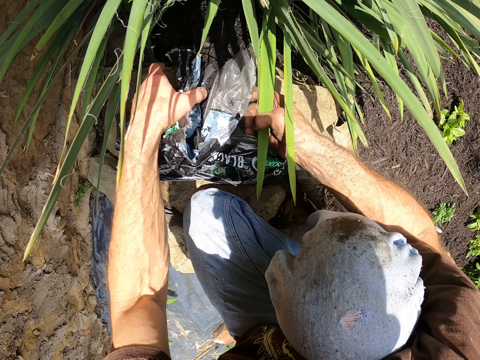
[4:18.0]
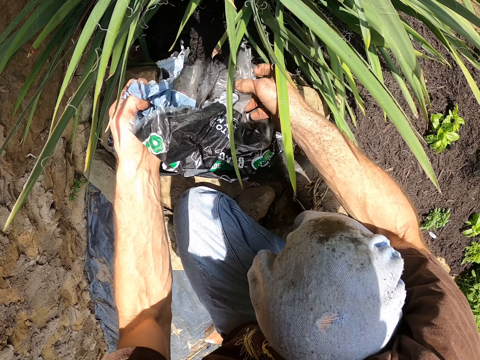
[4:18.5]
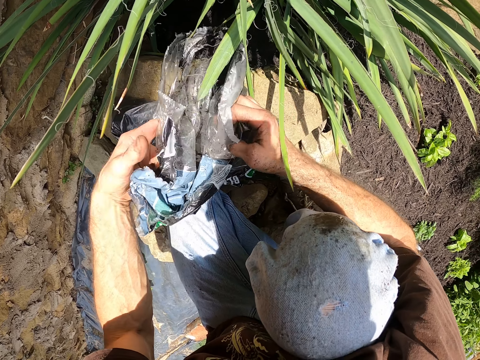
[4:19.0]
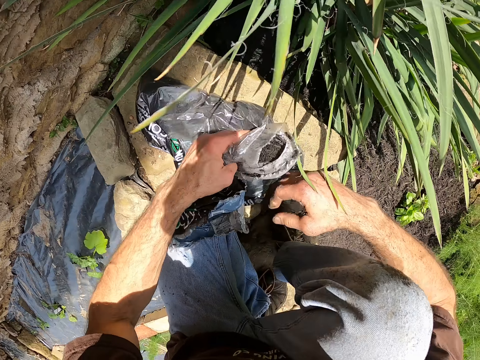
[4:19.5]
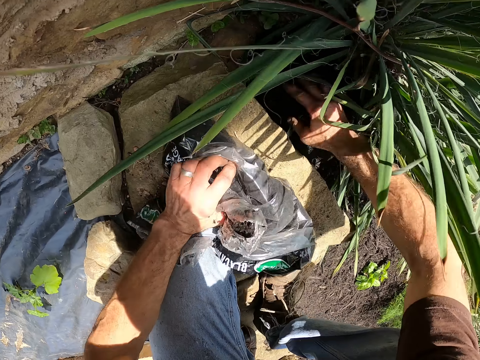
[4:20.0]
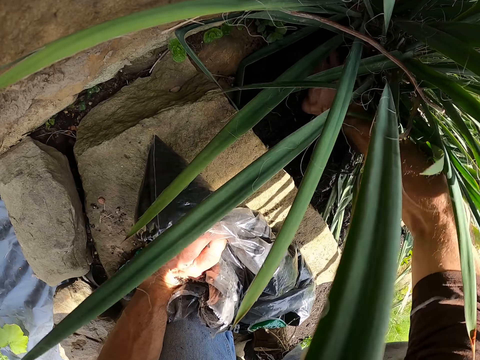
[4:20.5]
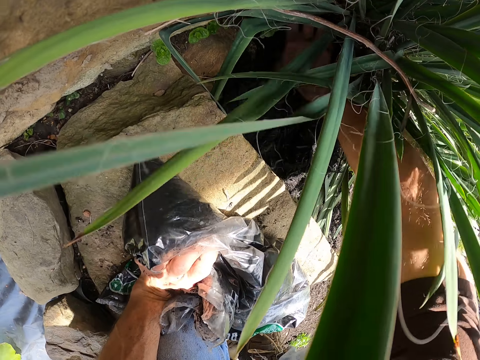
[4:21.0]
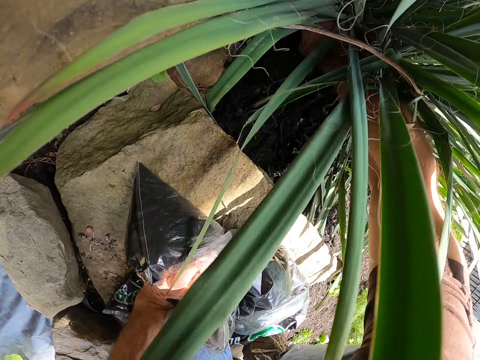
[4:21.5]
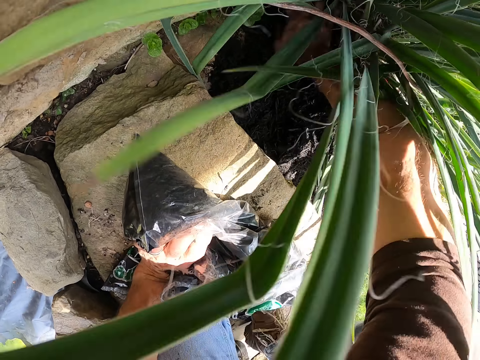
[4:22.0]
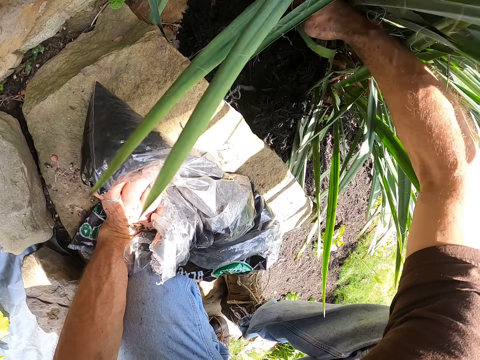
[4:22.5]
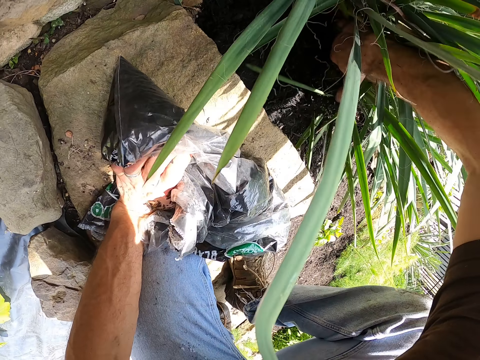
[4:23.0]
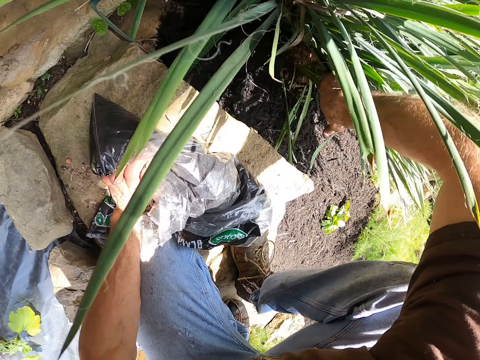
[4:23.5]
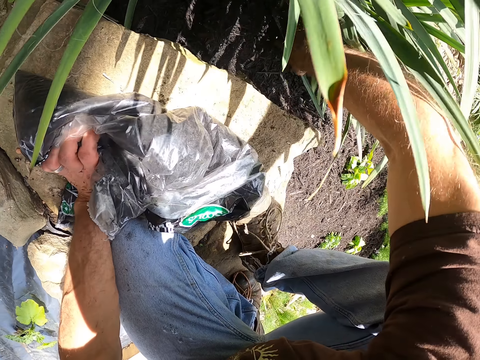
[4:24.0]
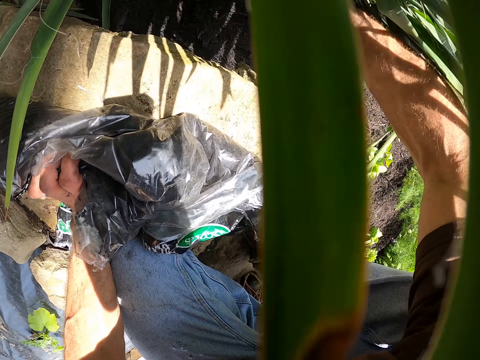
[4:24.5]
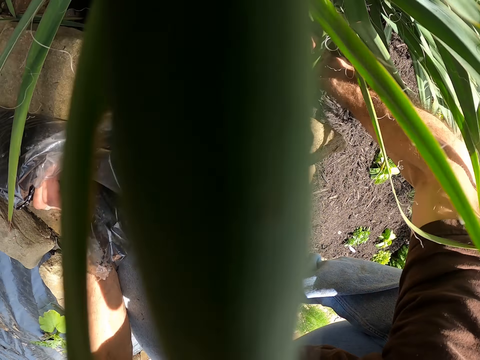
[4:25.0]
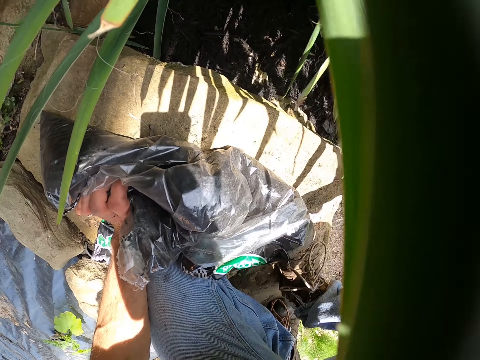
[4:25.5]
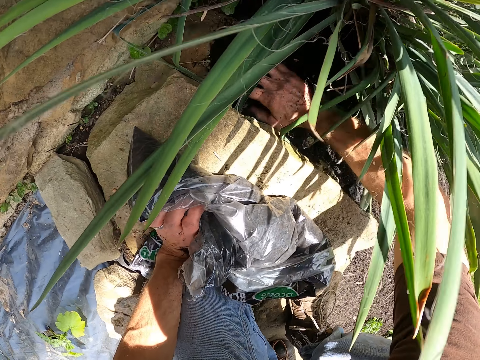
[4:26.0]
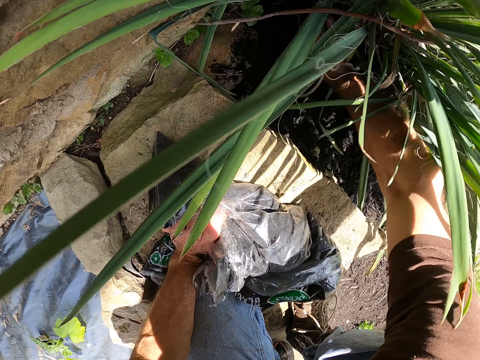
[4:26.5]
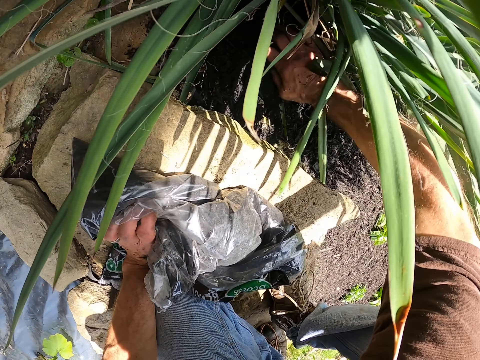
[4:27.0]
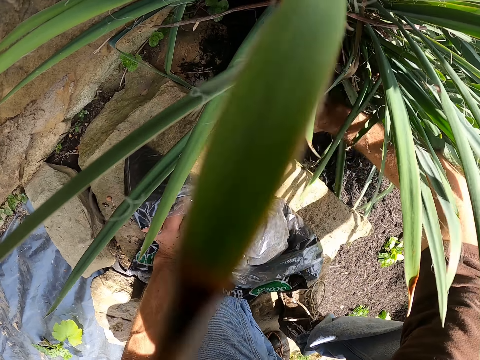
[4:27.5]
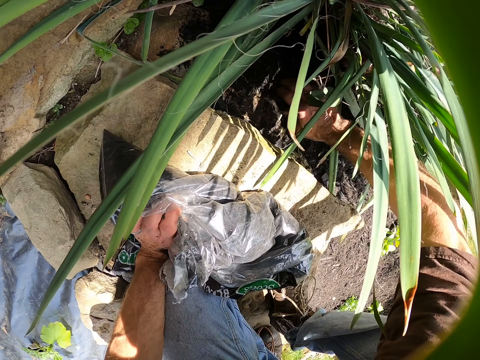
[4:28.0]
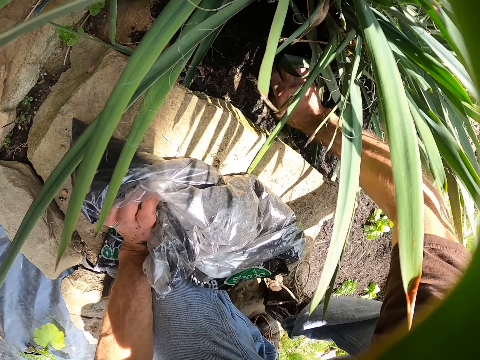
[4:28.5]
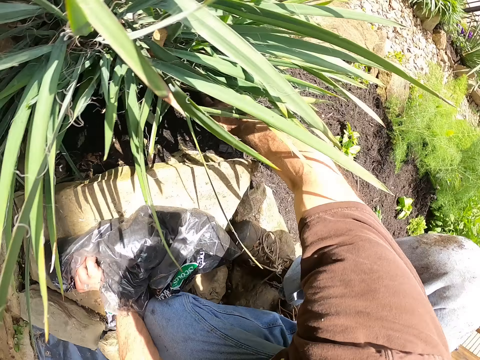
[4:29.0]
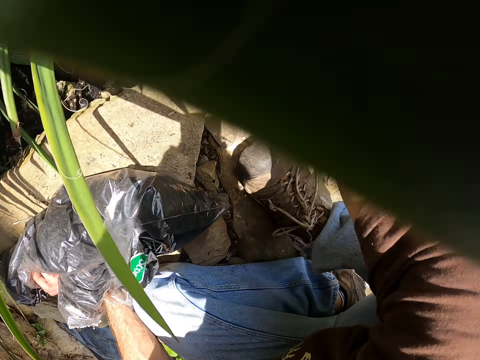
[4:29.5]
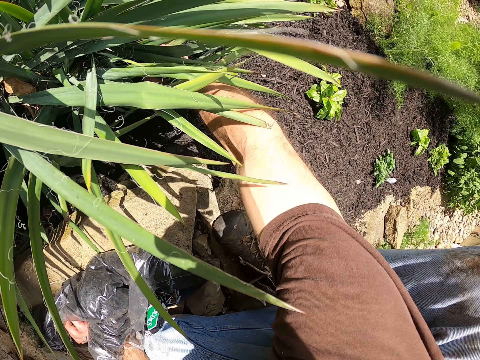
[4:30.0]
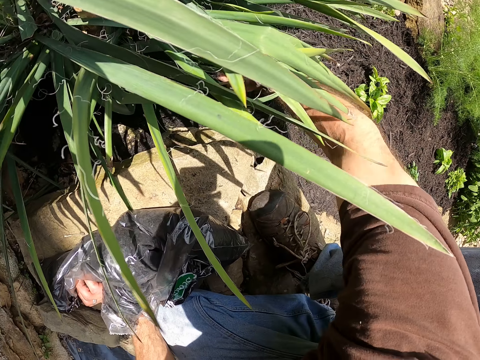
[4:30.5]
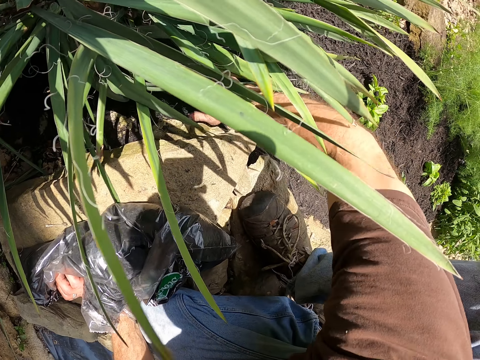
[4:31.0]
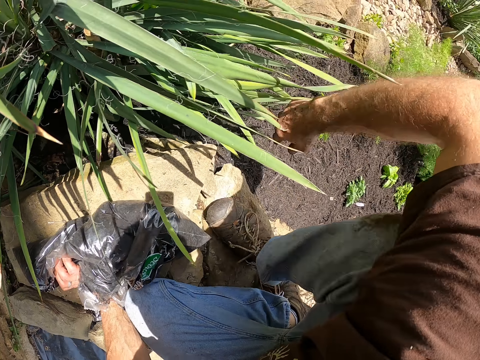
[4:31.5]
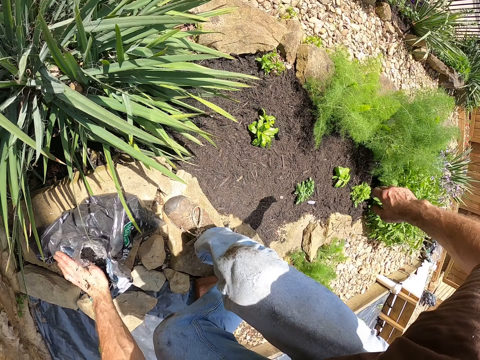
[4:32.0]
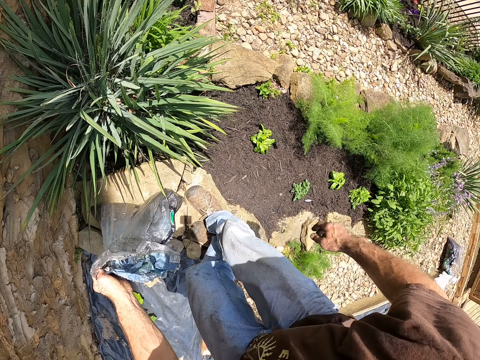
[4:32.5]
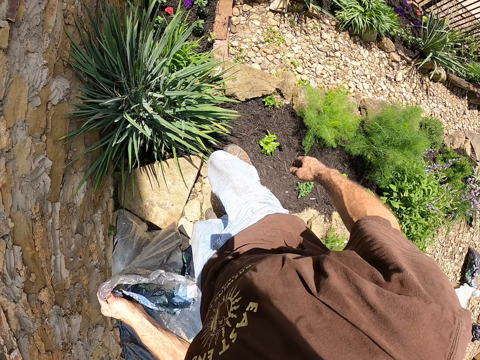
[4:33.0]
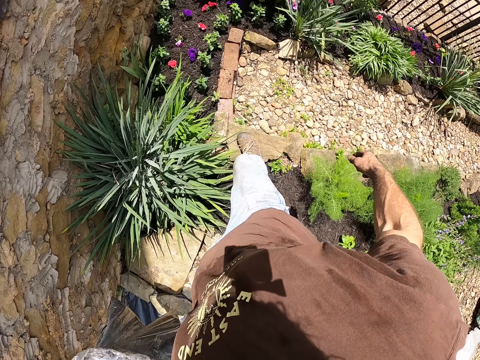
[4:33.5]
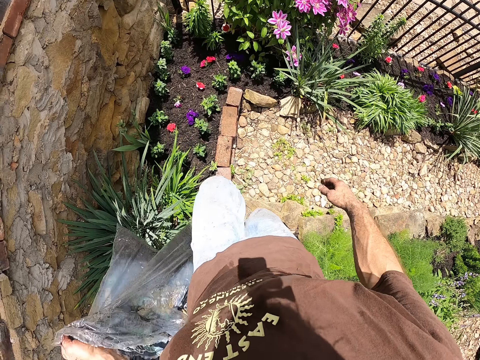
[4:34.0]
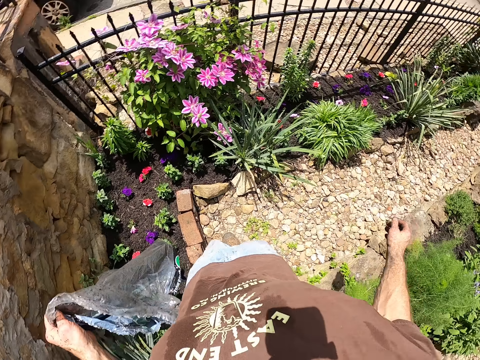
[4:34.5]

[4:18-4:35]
The camera wearer folds the bag. He dresses the fertilizer with his hands on the ground. He stands up. He picks up the bag from the ground.

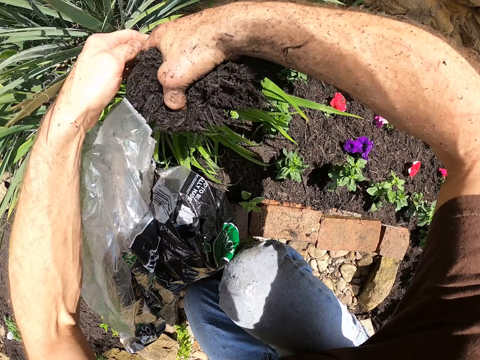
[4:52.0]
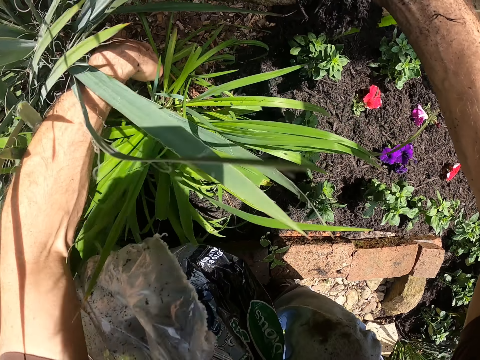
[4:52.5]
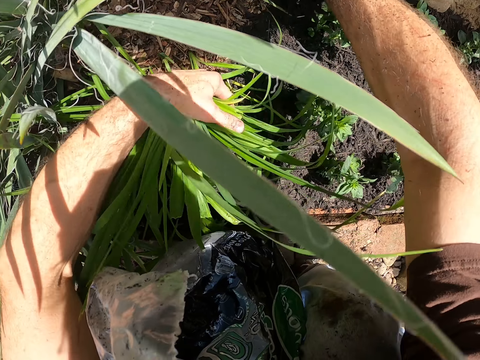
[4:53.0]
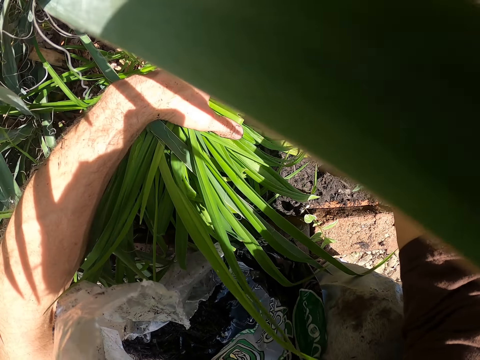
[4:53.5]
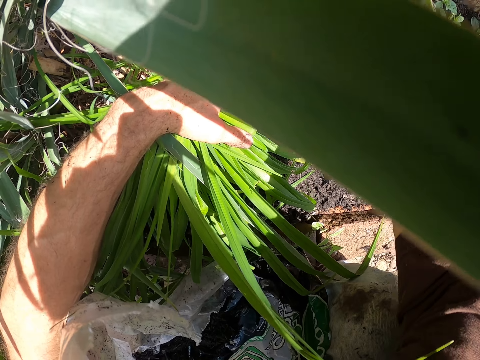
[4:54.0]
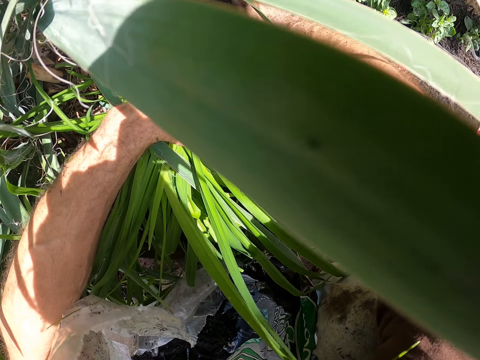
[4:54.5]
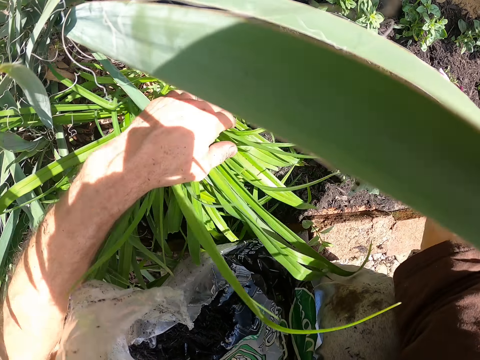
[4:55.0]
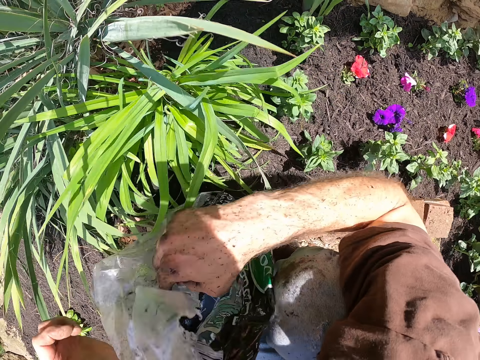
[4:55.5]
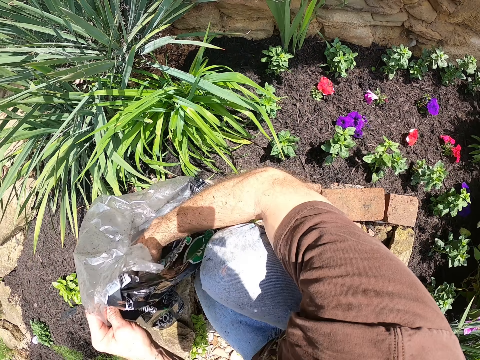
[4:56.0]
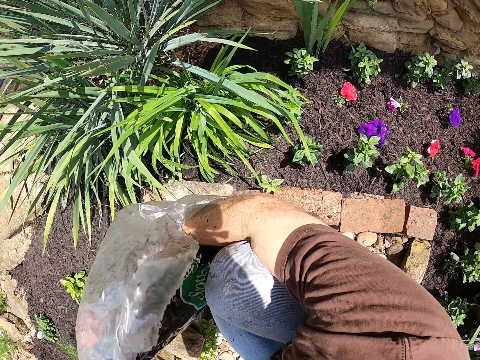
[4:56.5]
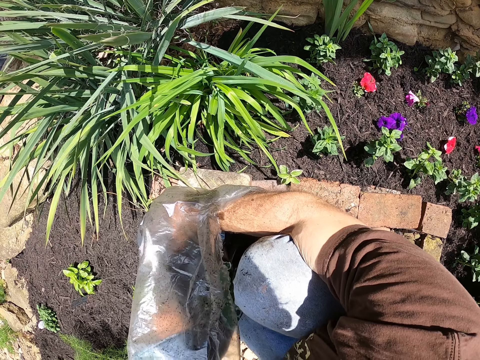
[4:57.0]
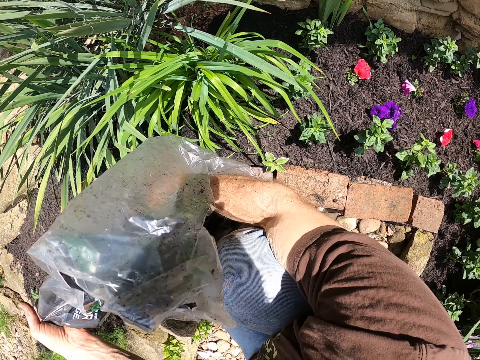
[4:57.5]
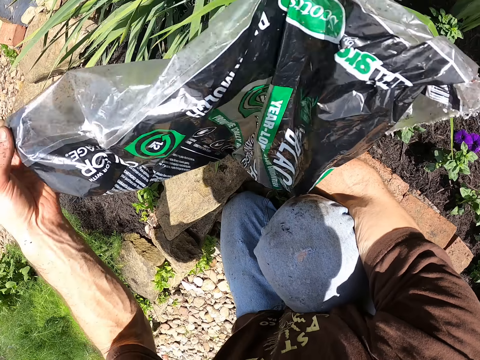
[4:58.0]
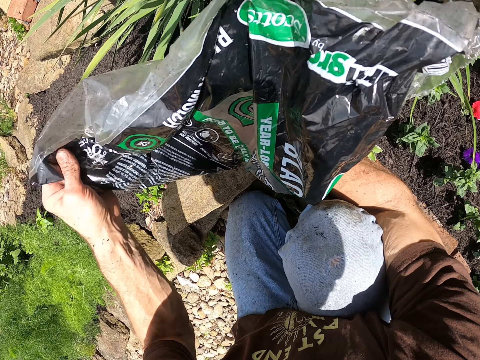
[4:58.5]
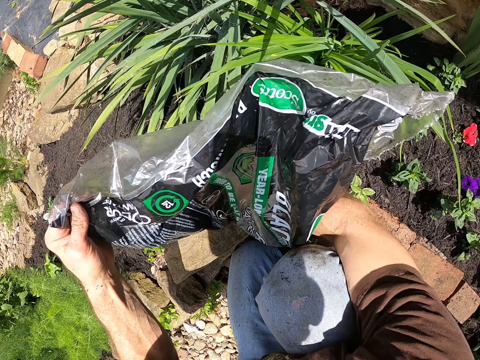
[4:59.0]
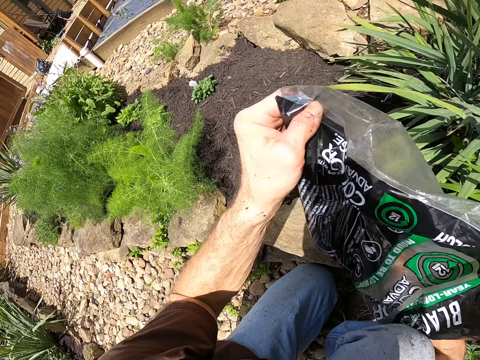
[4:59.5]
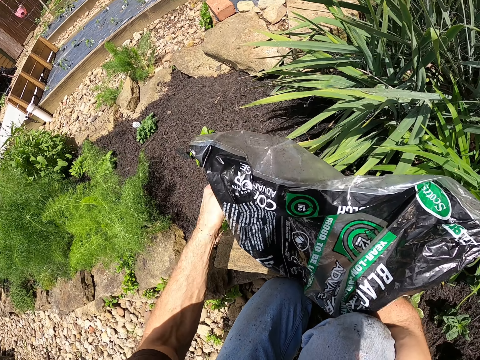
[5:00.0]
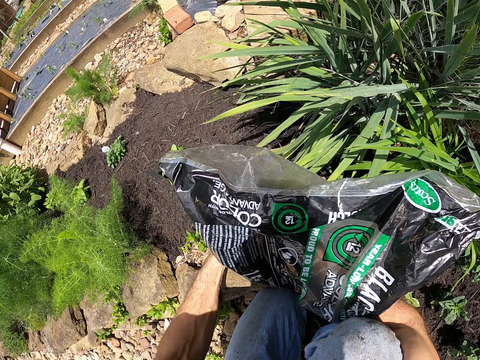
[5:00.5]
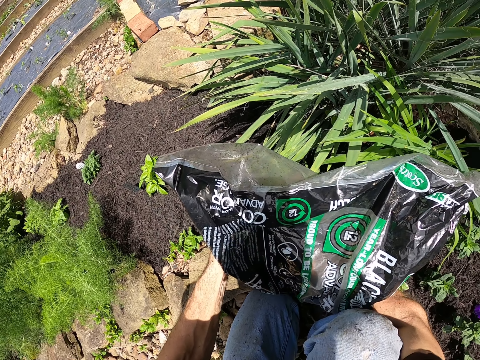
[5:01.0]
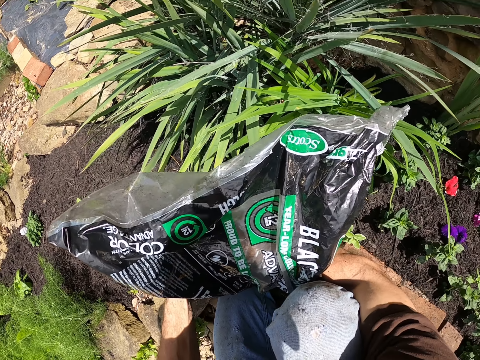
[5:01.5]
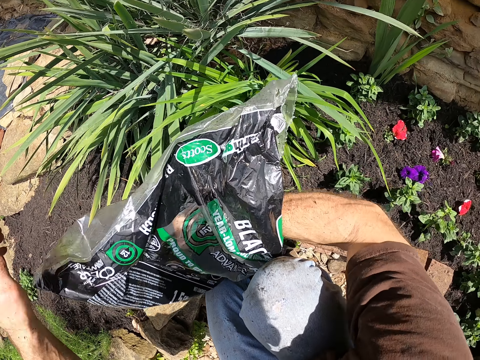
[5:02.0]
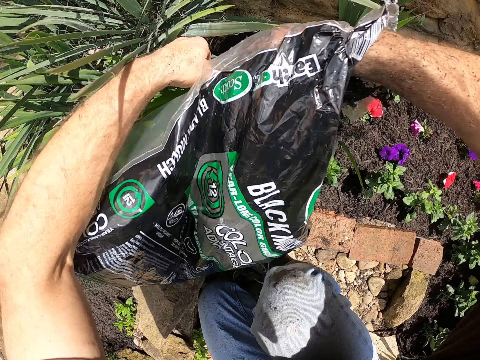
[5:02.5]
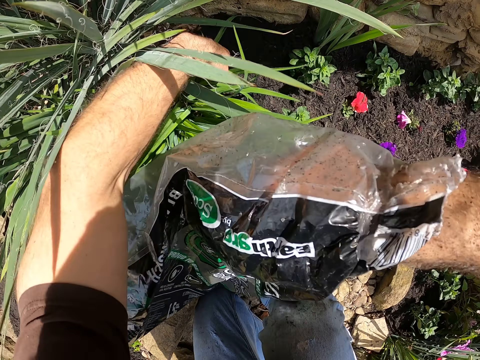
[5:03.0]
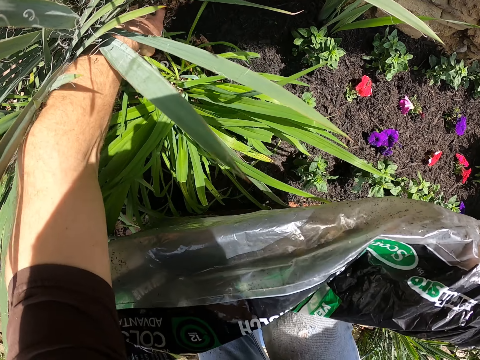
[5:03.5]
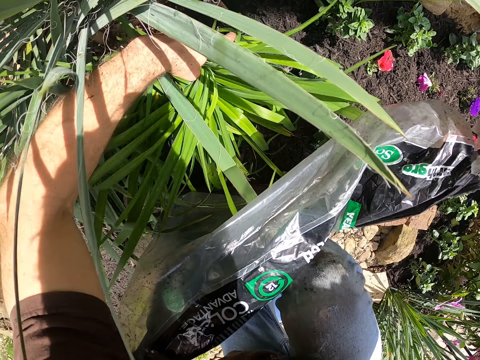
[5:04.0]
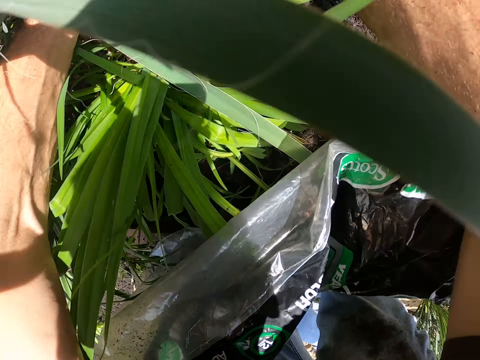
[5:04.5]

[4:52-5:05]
The camera wearer spreads the manure on the plant. He adjusts the flower with his hand. He takes the manure with his hand. He scoops the fertilizer from the bag to the soil.
